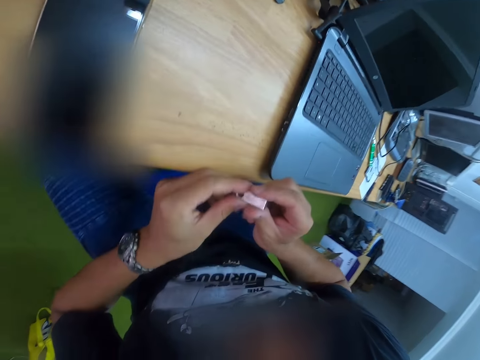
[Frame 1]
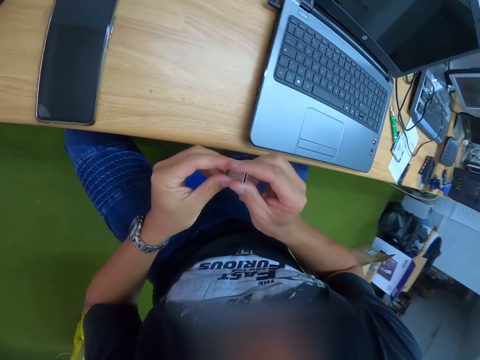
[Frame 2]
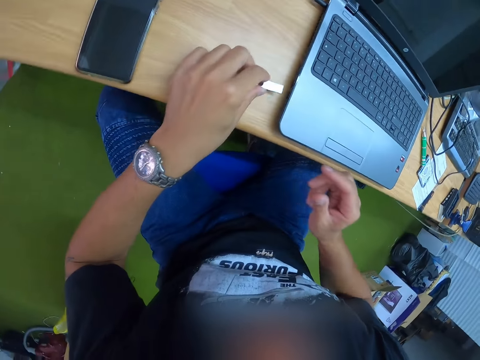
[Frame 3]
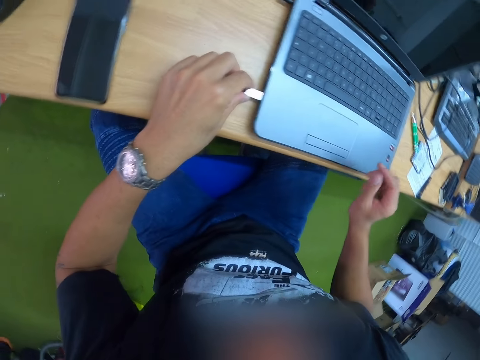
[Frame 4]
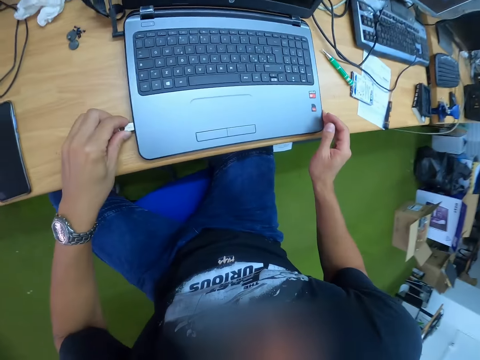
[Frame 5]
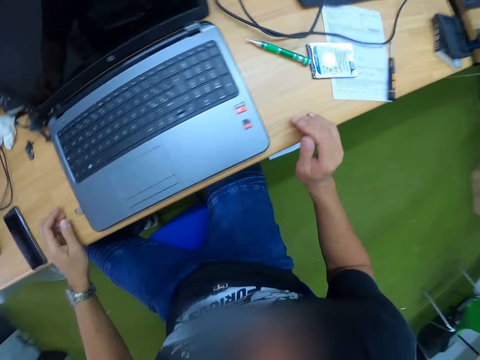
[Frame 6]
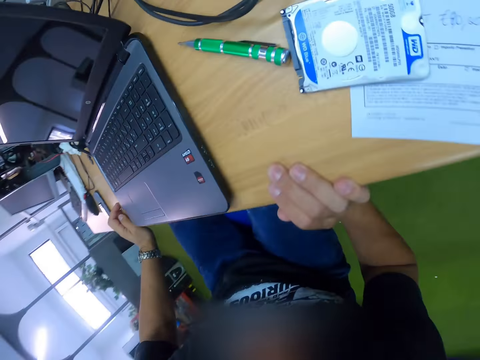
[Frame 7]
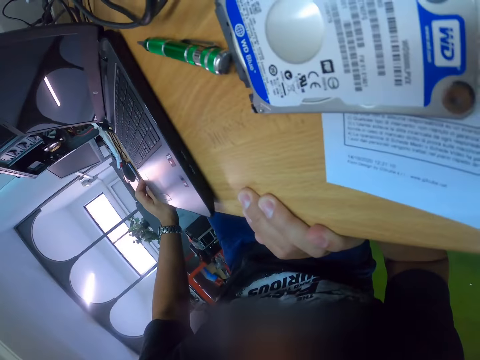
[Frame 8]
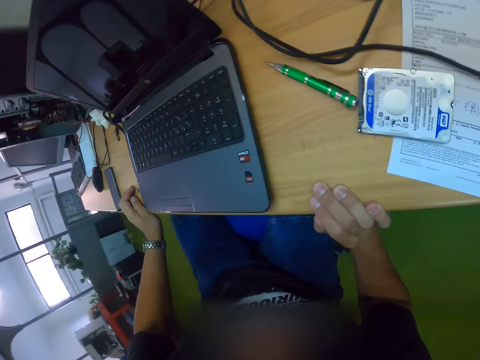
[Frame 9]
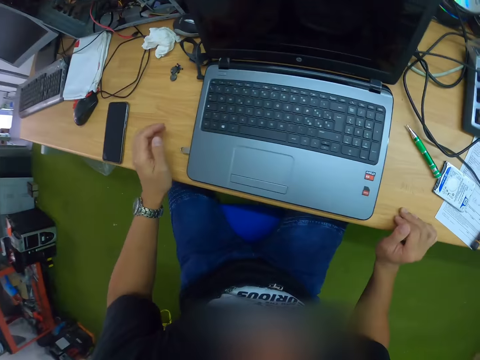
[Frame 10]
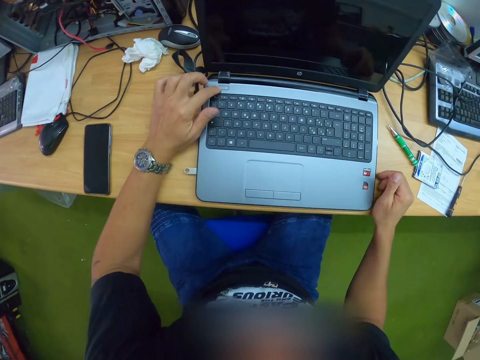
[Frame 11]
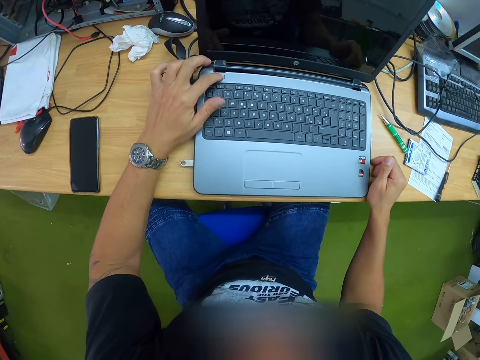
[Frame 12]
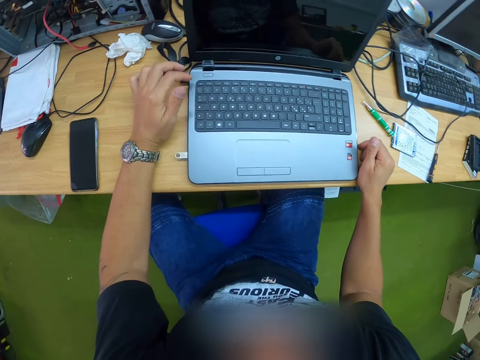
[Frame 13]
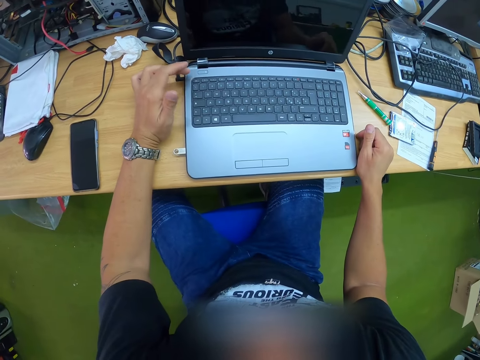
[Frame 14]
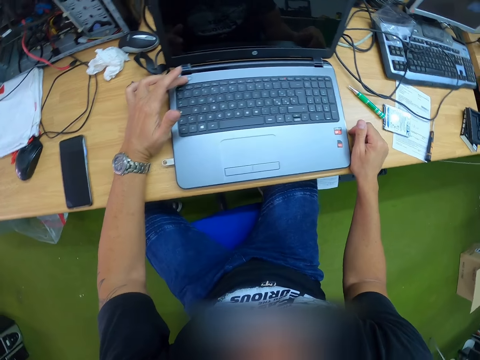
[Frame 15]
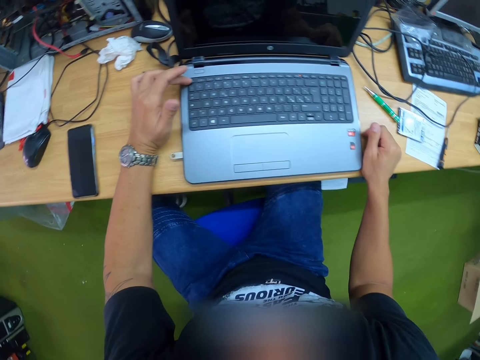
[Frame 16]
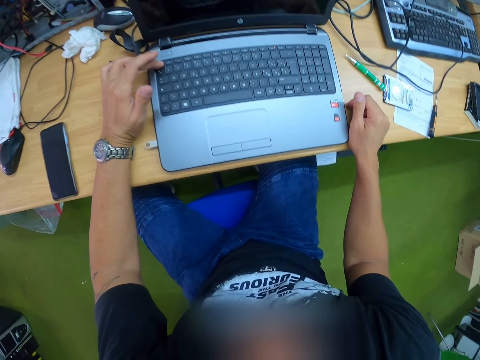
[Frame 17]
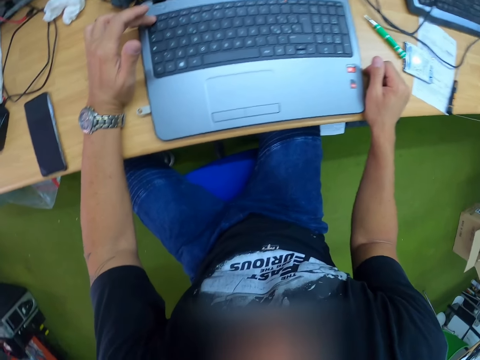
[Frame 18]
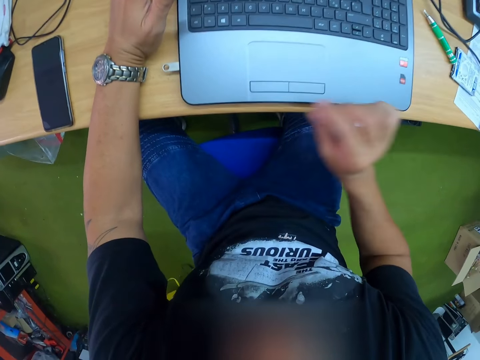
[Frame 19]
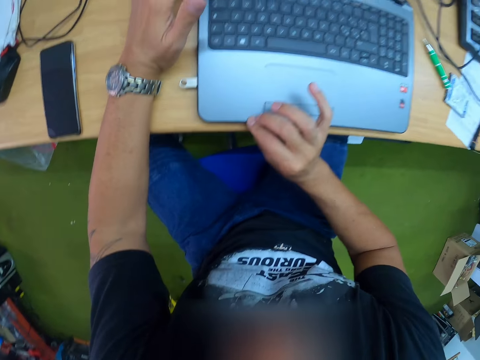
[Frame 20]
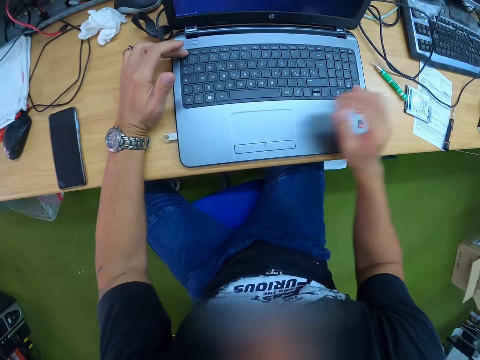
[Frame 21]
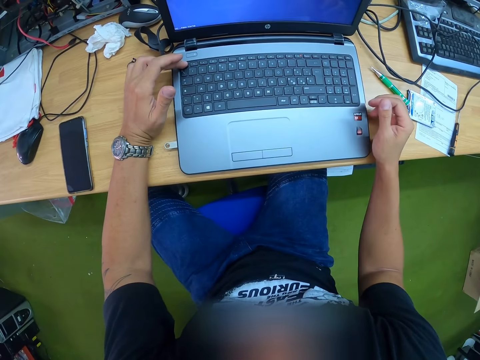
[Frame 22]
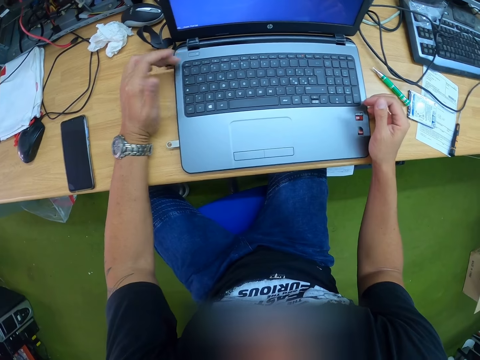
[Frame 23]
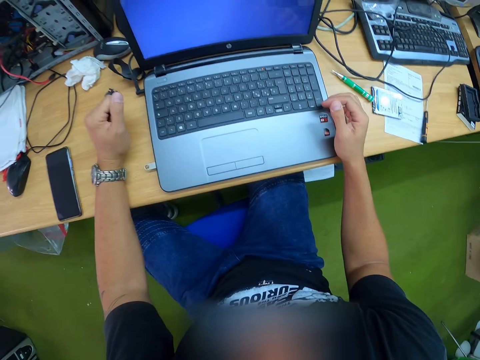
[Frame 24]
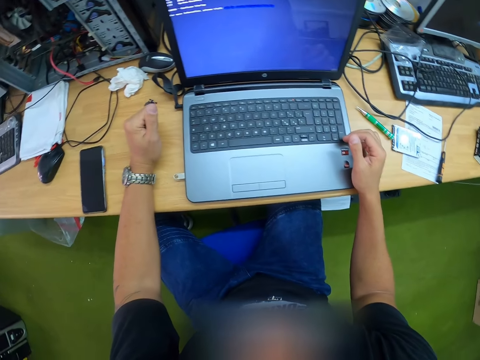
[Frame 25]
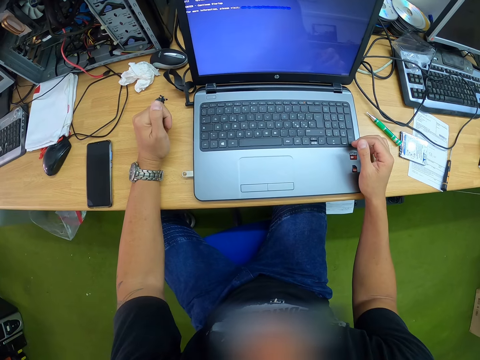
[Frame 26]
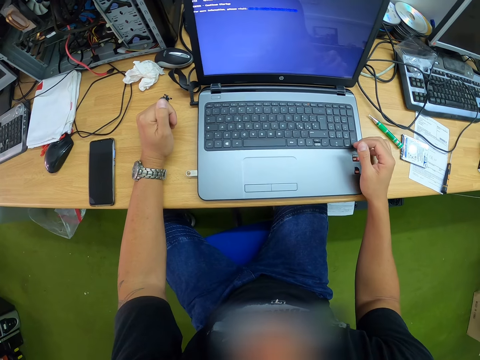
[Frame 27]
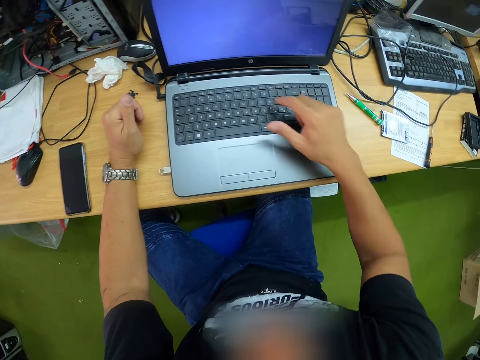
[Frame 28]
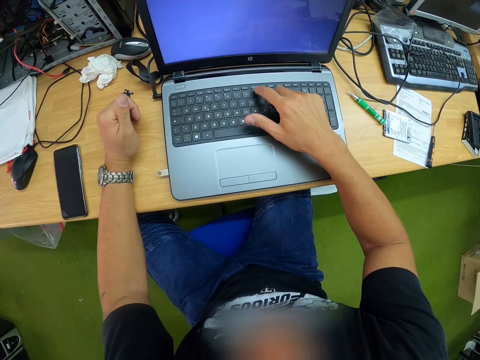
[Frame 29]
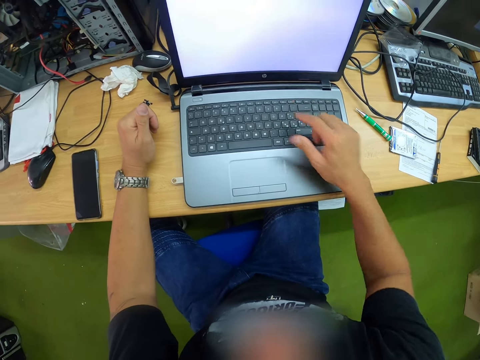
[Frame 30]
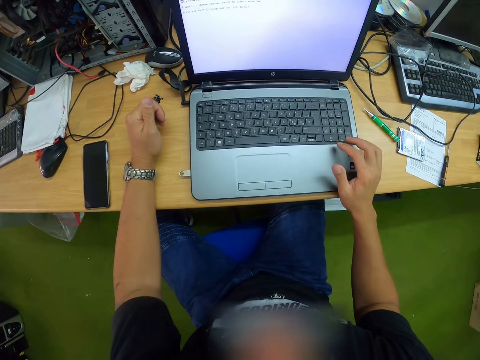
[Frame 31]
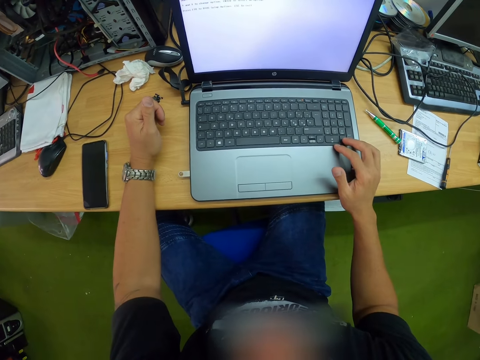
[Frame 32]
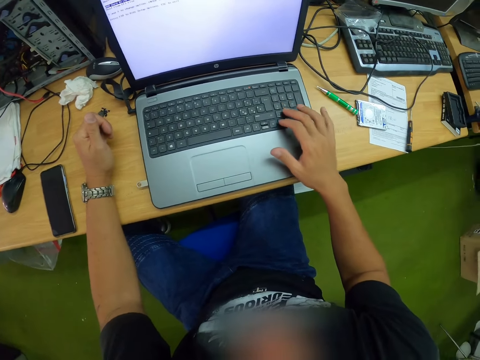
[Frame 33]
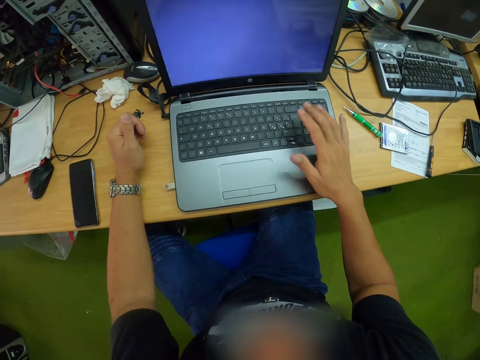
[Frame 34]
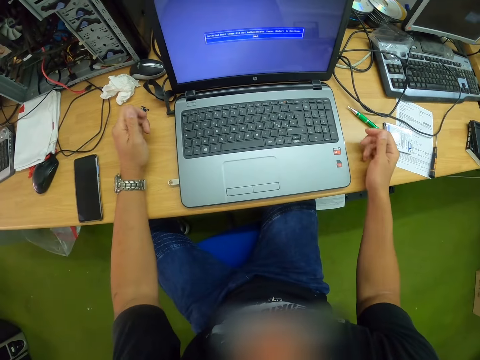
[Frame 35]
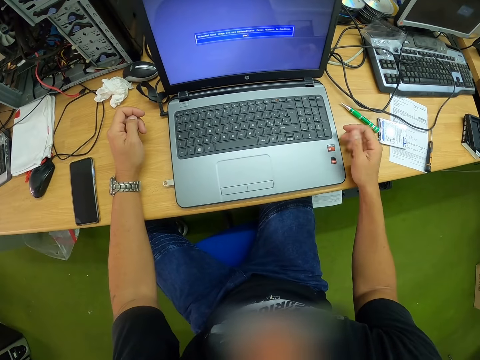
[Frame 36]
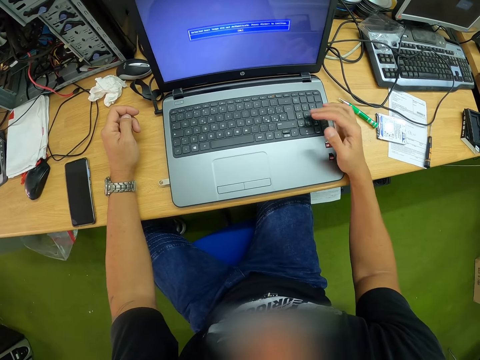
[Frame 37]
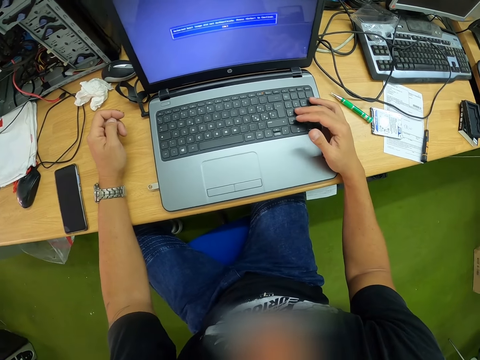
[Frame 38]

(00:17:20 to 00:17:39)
The camera wearer inserts the flash drive in the laptop with his left hand. He holds the table. He presses the laptop keyboard. He powers on the laptop with his left hand. He presses the laptop keyboard with his right hand.

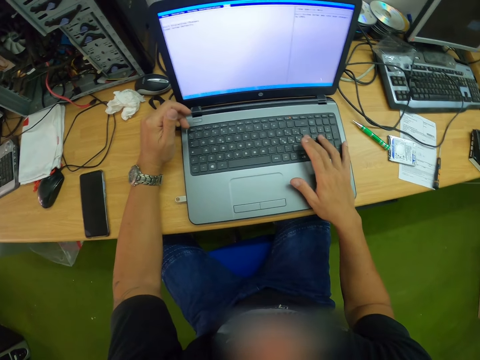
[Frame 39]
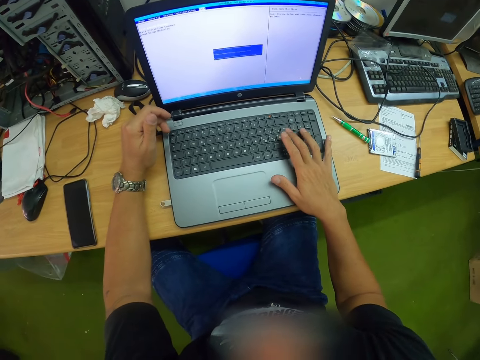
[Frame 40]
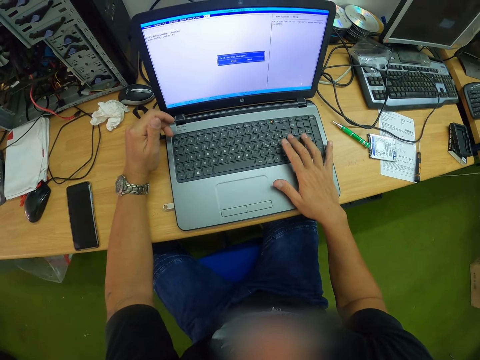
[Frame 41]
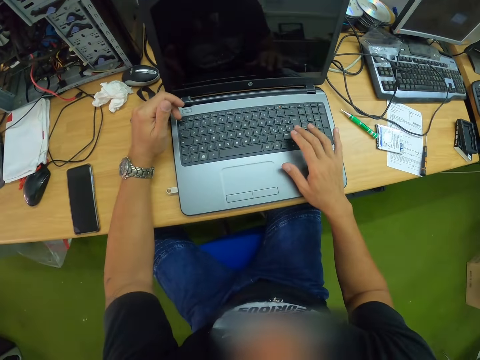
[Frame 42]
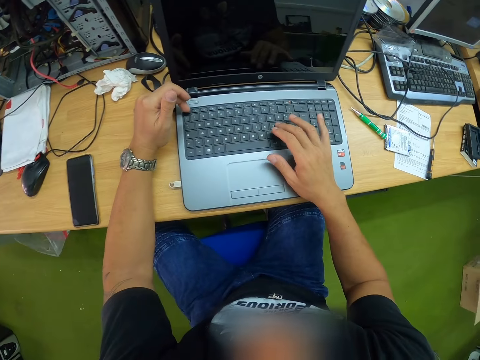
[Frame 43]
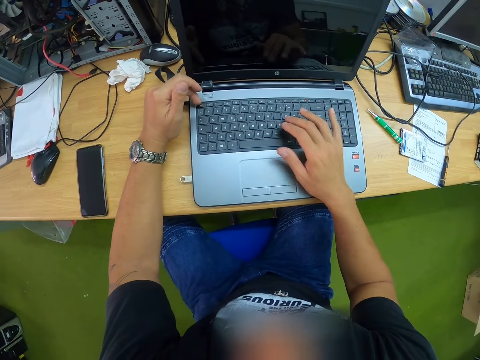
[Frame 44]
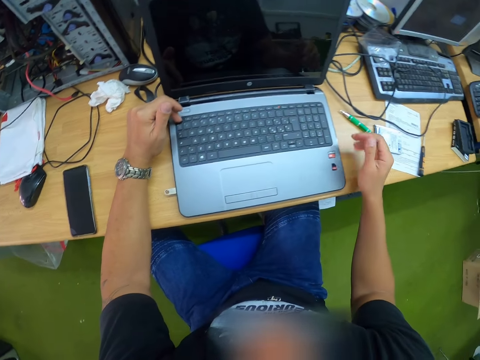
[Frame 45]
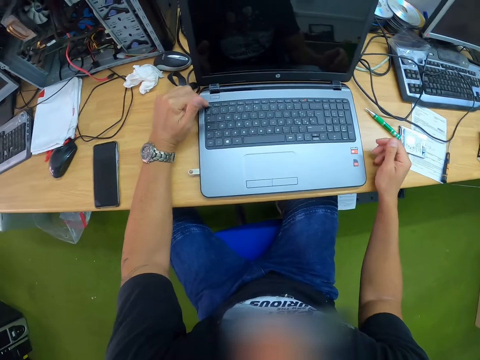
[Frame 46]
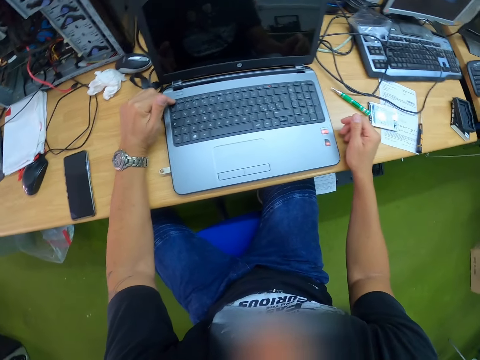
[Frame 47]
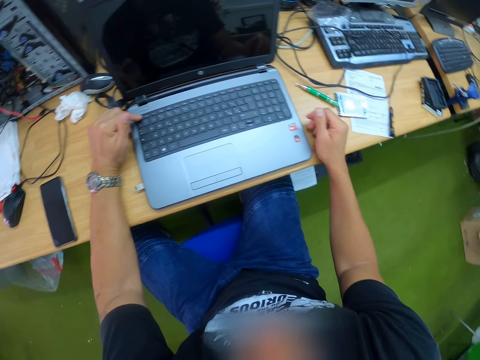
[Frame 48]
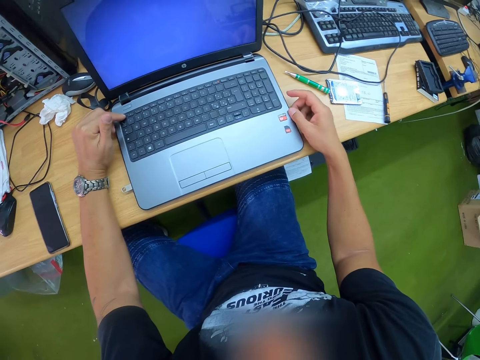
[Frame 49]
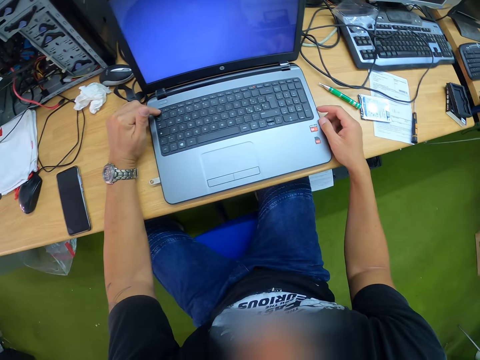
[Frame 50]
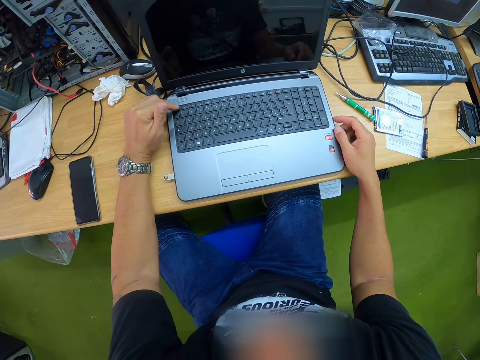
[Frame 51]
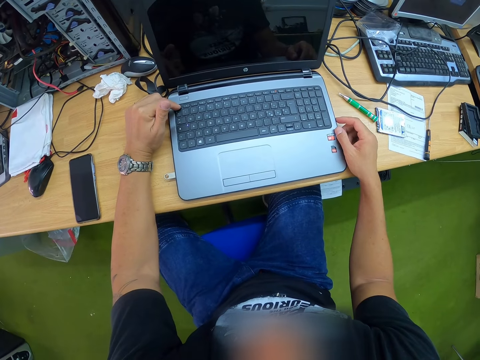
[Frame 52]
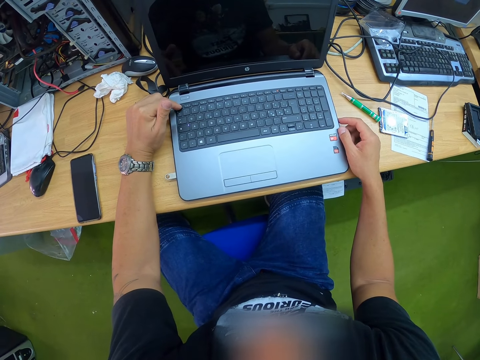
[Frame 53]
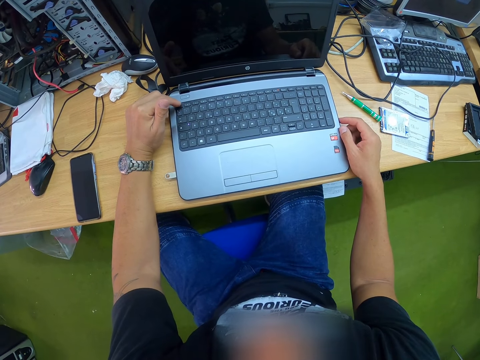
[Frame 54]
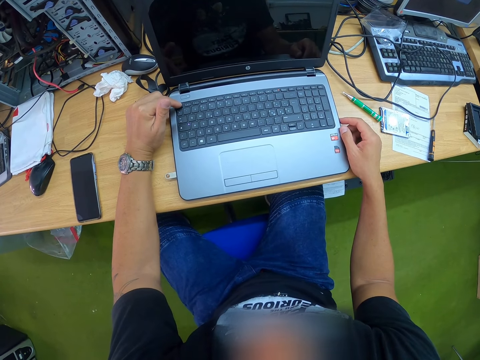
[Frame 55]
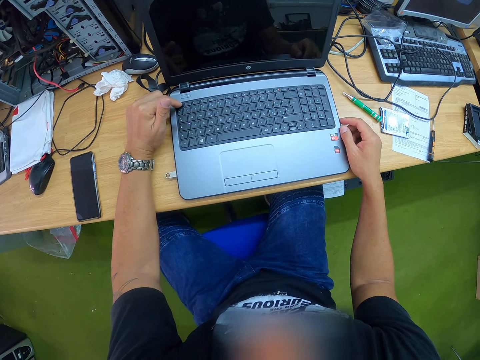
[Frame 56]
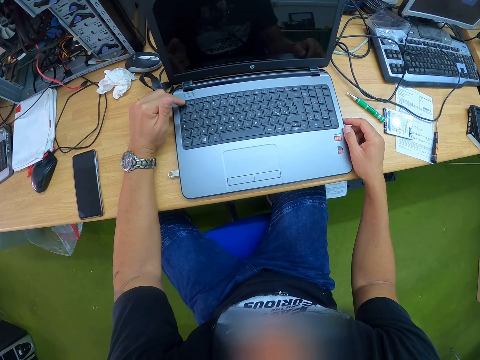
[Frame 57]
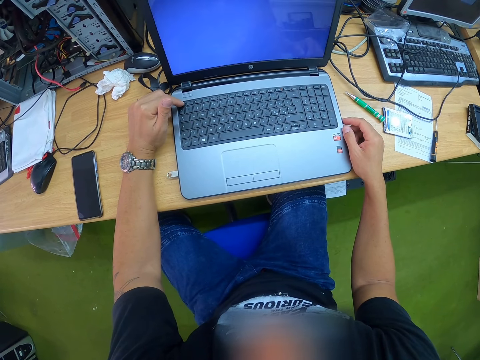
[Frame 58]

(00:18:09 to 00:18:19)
The camera wearer turns off the laptop. They rest the right hand on the table. They turn on the laptop. They turn off the laptop.
